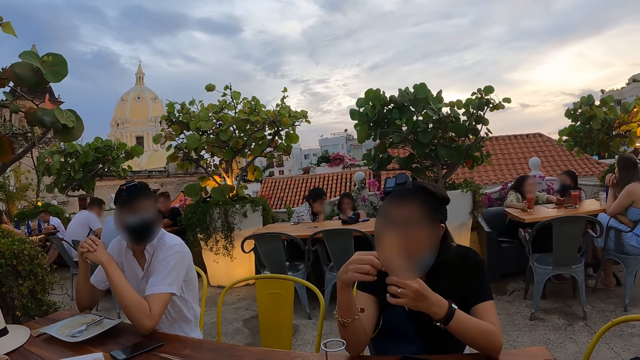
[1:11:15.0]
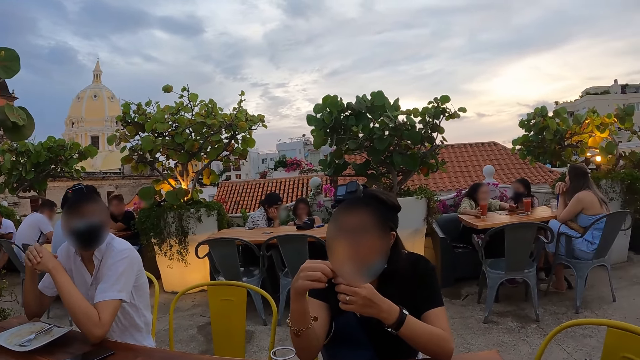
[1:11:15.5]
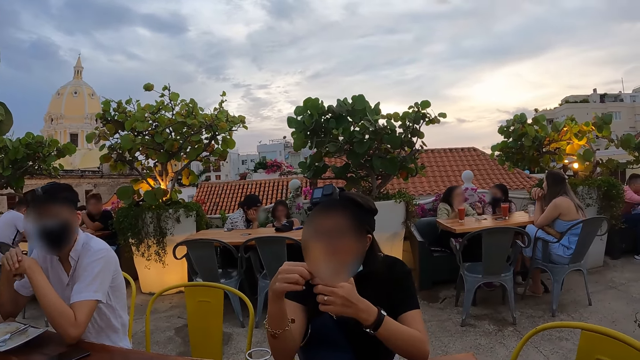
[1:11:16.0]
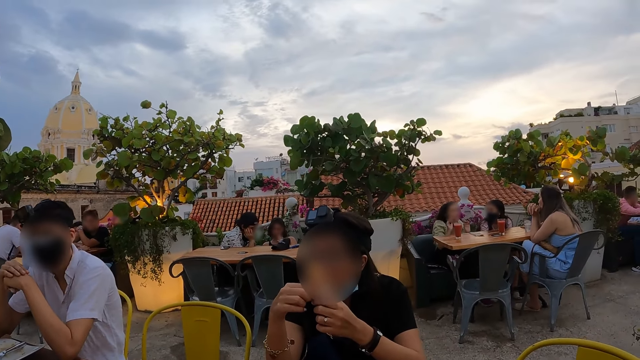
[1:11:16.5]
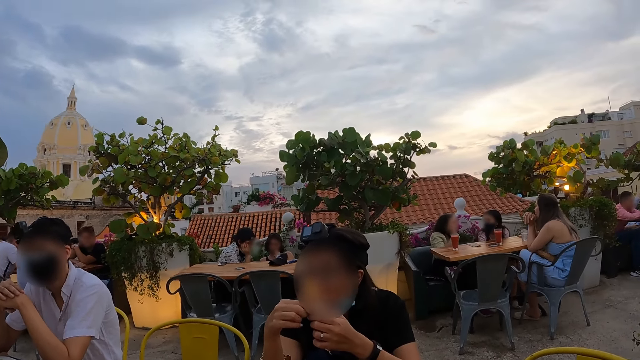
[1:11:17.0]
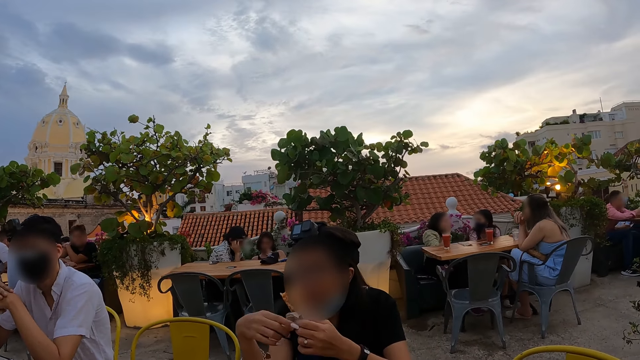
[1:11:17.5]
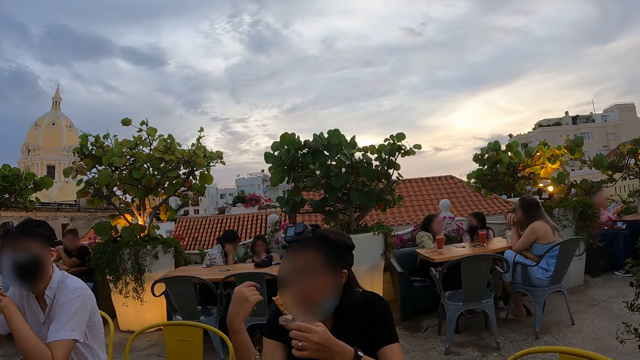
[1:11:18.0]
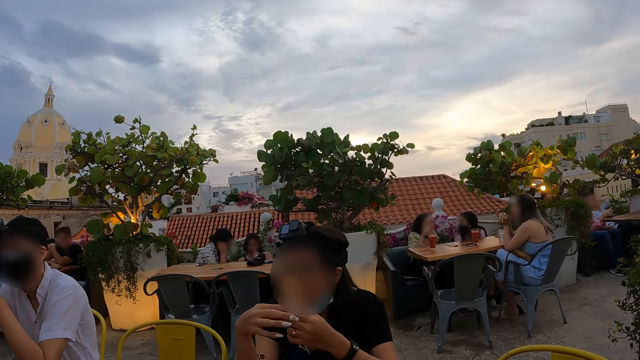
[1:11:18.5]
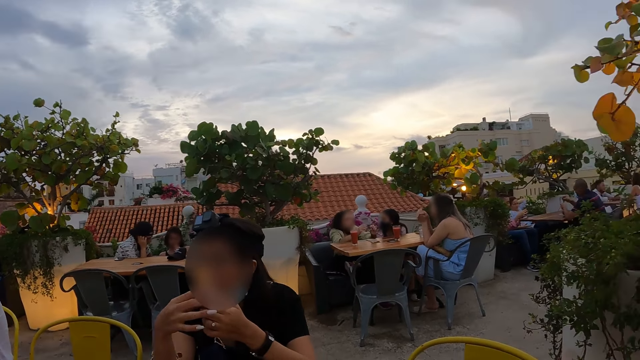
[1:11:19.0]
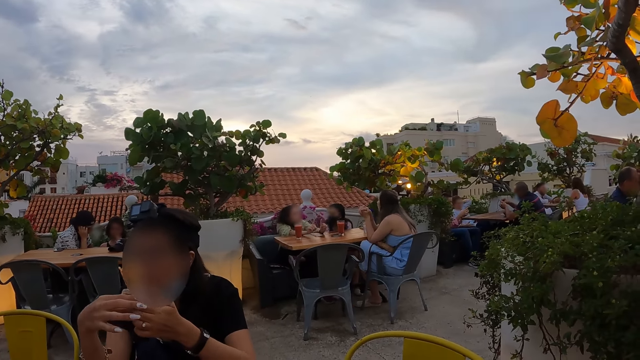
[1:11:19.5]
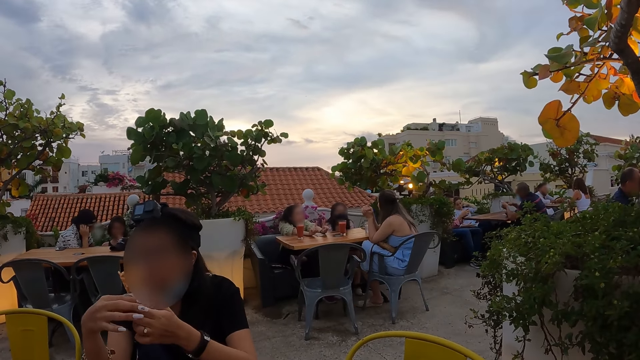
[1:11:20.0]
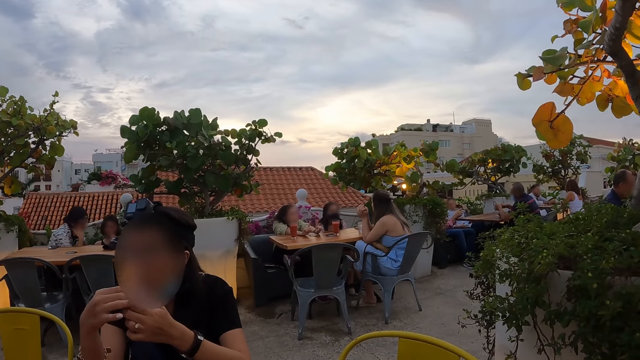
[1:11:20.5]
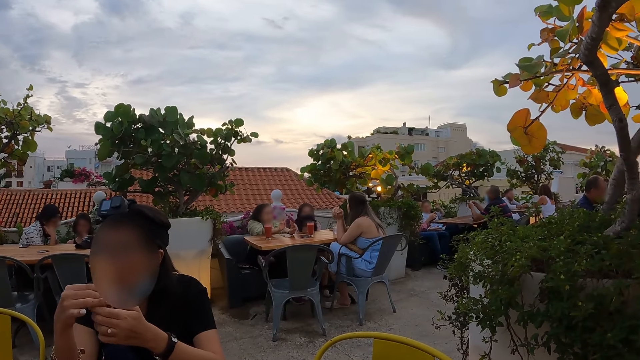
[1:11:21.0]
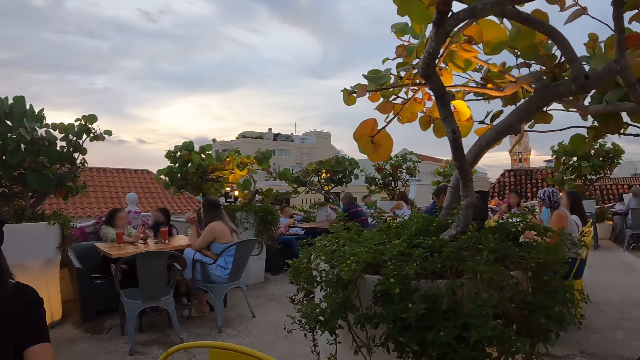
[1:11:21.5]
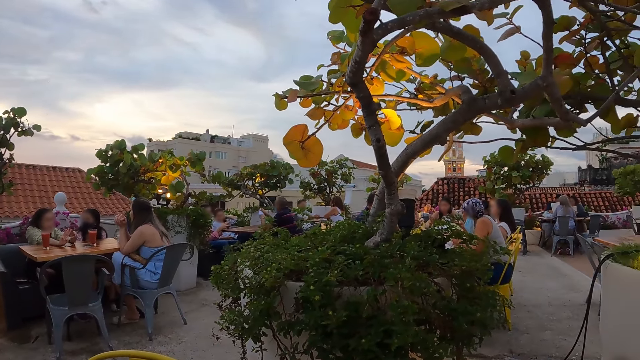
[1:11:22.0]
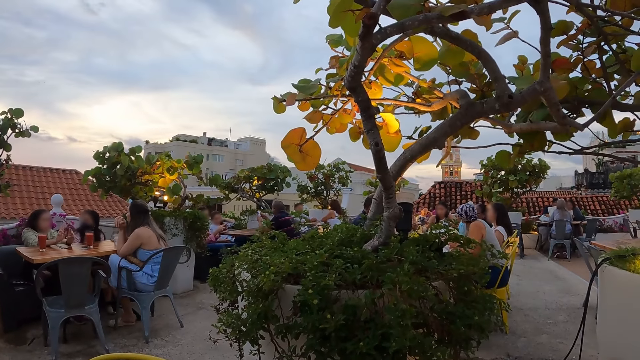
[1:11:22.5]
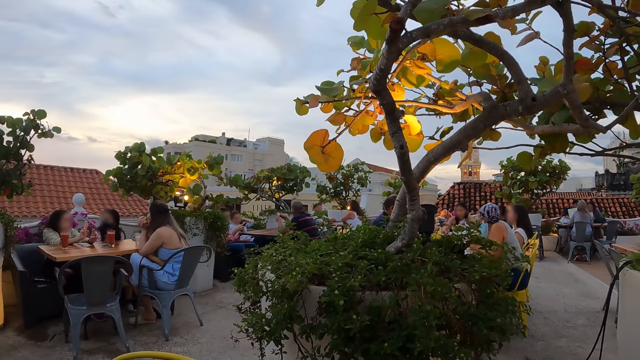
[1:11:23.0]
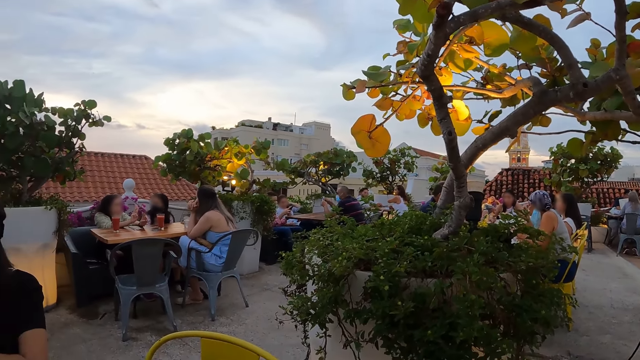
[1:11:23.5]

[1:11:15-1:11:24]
The woman holds the cone waffle with both hands. The woman holds the cone waffle with her right hand.

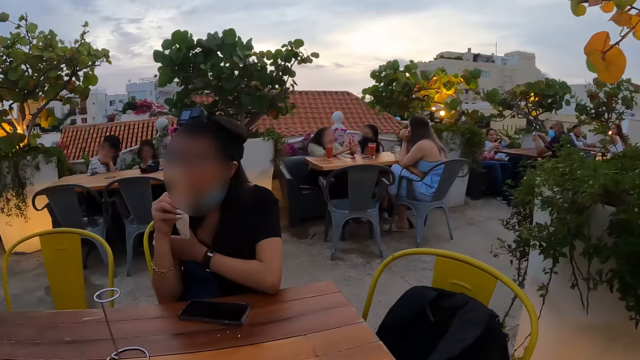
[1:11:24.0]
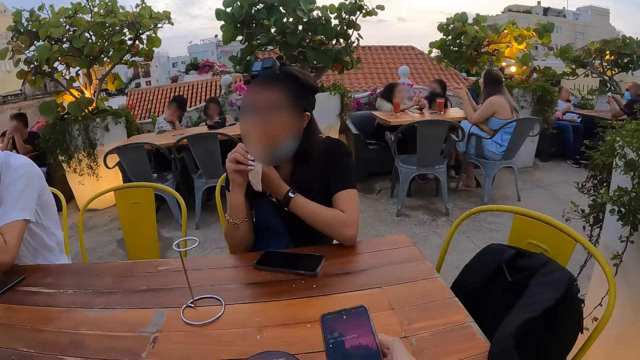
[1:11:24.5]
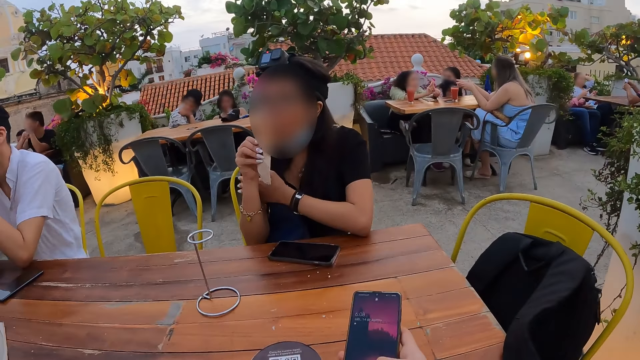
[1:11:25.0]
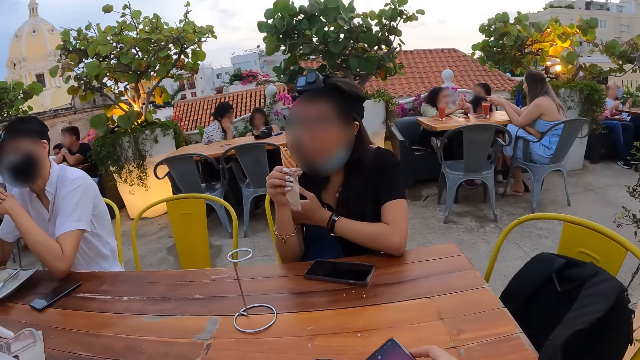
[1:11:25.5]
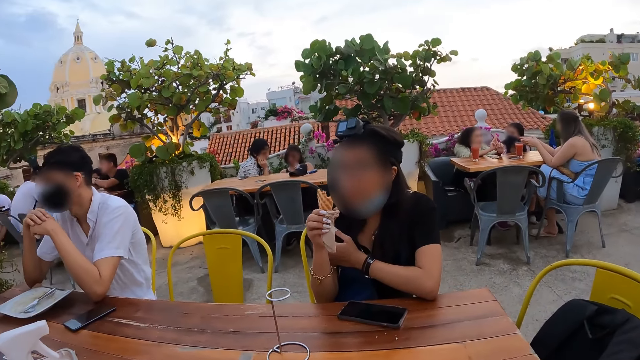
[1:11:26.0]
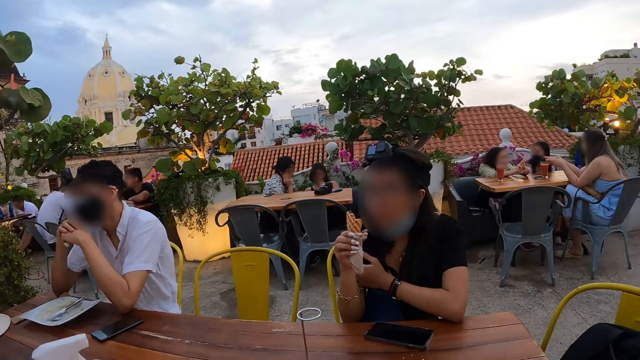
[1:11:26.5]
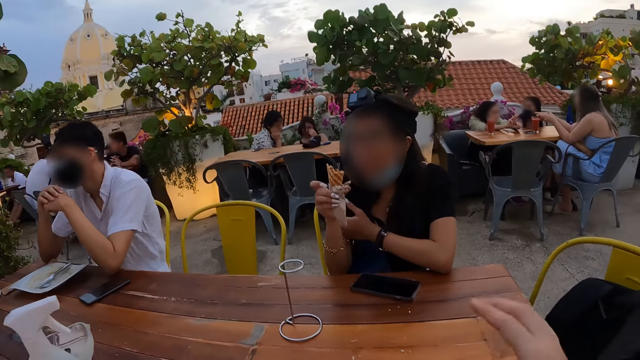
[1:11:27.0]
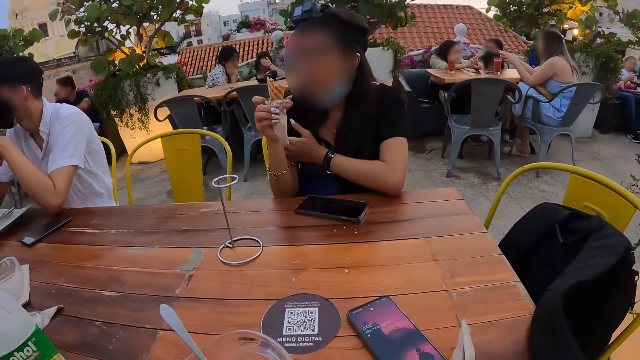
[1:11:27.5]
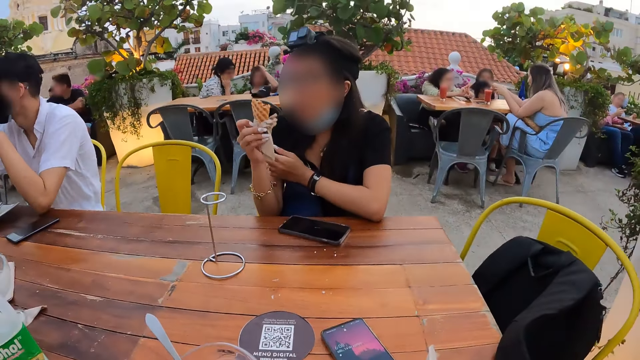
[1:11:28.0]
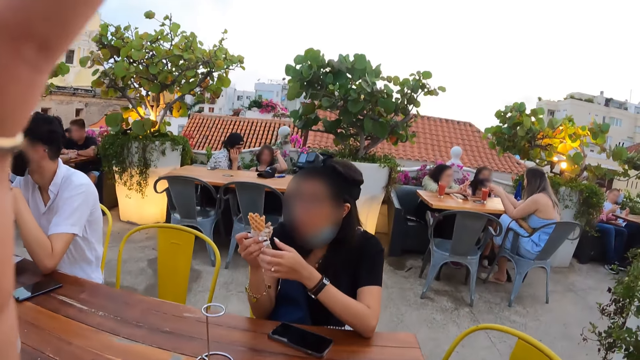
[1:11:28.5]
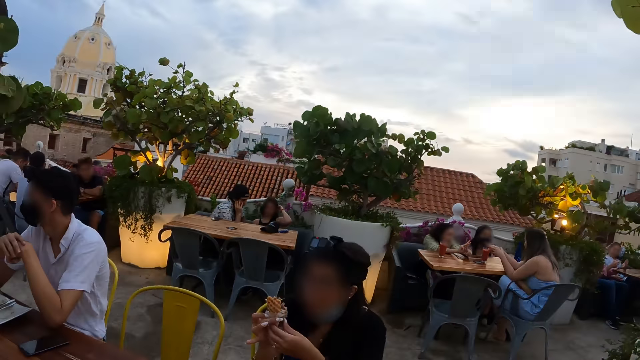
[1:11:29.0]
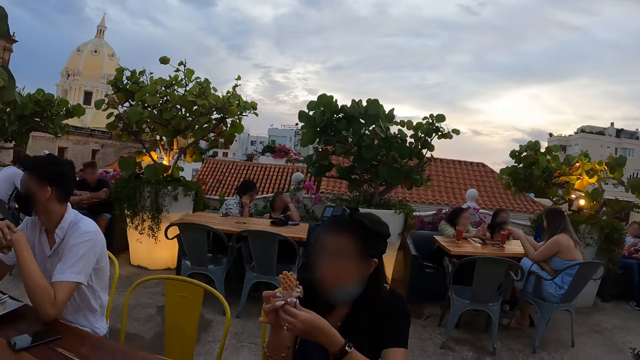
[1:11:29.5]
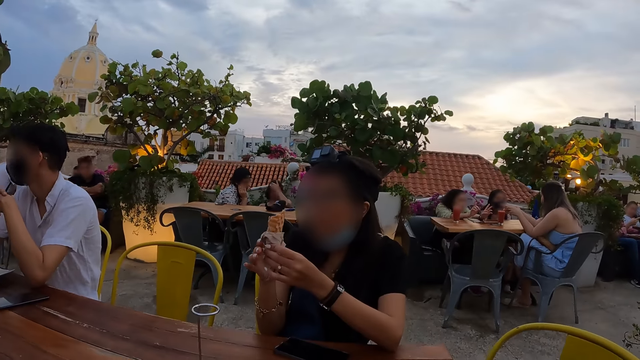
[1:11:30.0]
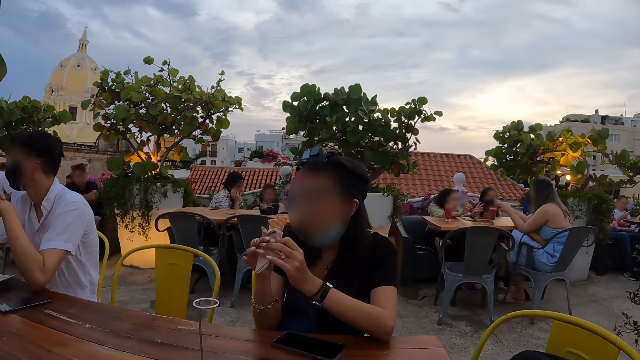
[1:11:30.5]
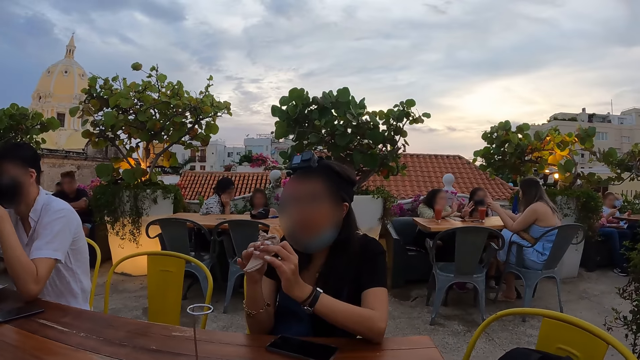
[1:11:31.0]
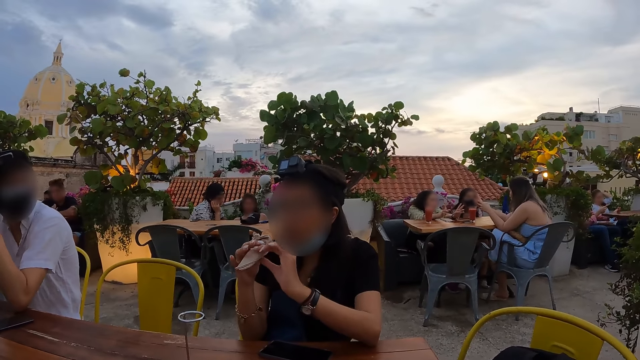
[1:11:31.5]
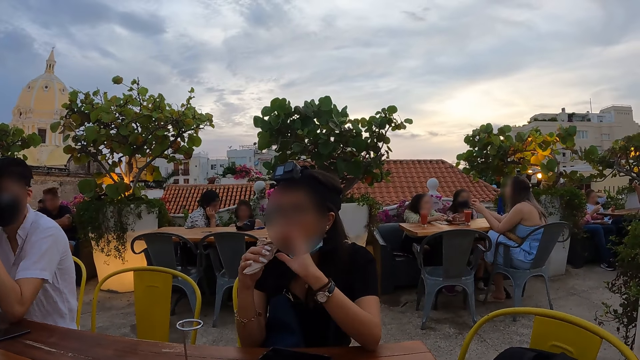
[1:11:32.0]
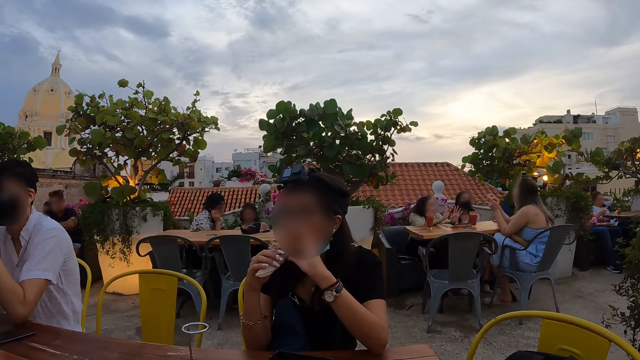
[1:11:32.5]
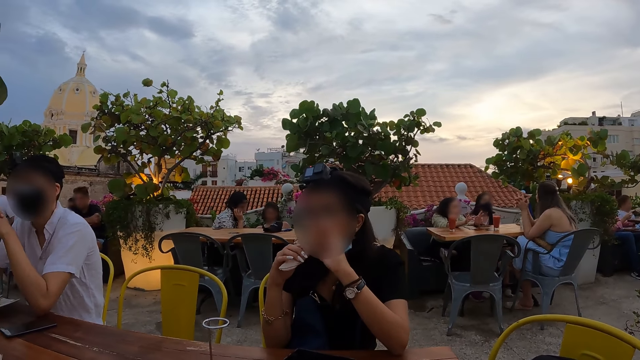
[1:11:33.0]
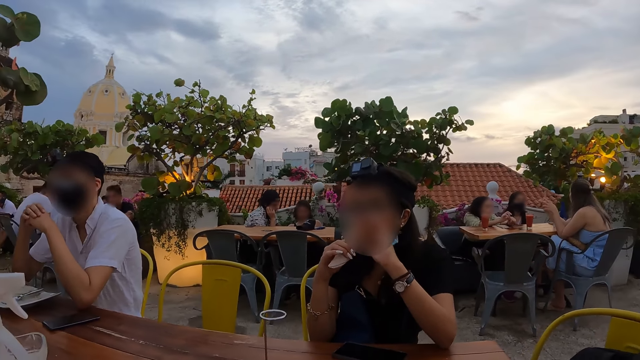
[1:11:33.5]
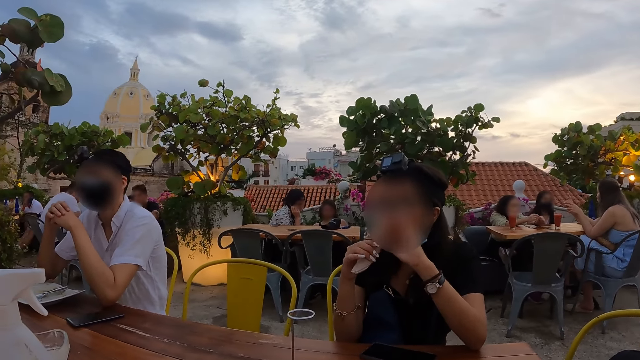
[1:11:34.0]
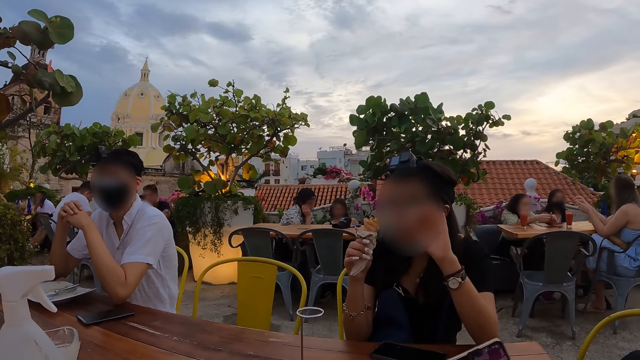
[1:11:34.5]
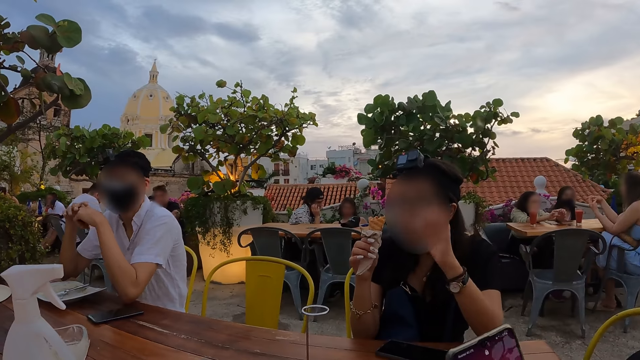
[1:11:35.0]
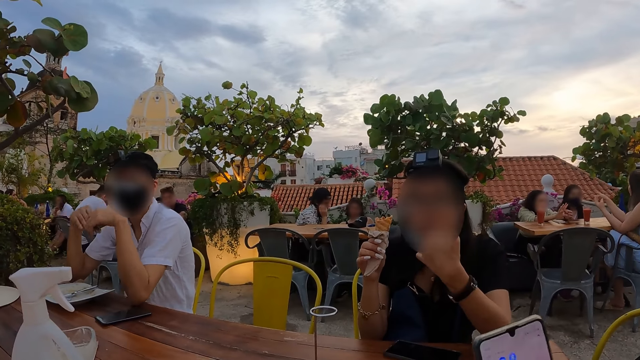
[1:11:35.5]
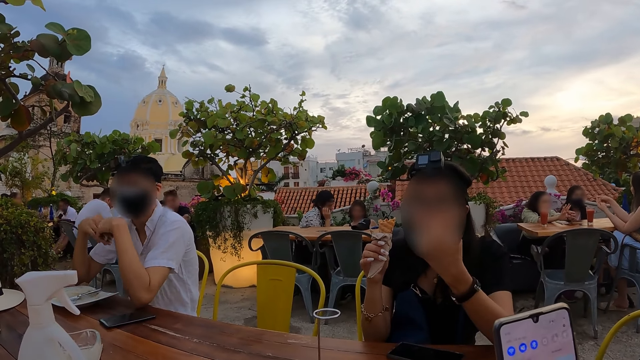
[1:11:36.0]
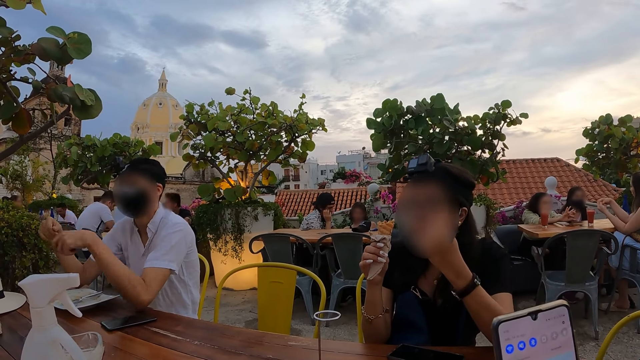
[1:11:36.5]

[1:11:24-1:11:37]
The camera wearer picks up the phone from the table with her right hand. She operates the phone with her right hand. She drops the phone on the table with her right hand. She adjusts the camera on her head with both hands. A woman holds a cone waffle with both hands. The woman eats the cone waffle with both hands. The camera wearer picks up the phone from the table with her right hand. She operates the phone with her right hand.
